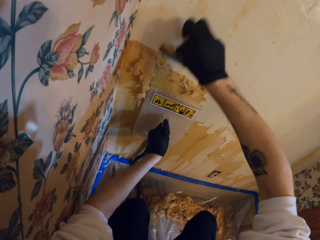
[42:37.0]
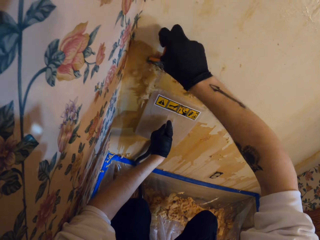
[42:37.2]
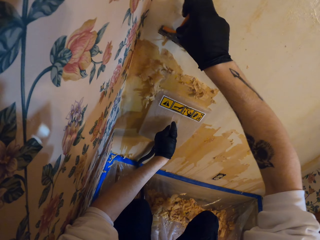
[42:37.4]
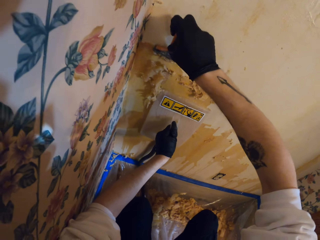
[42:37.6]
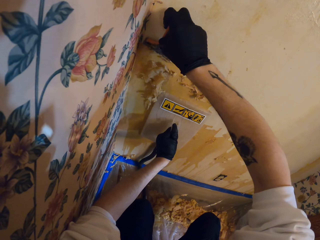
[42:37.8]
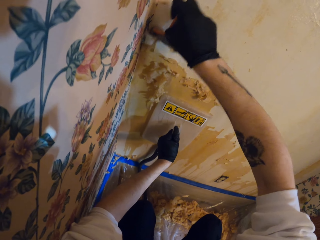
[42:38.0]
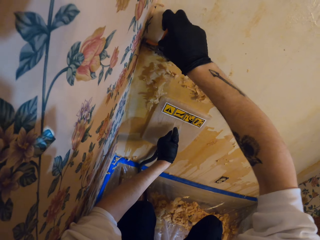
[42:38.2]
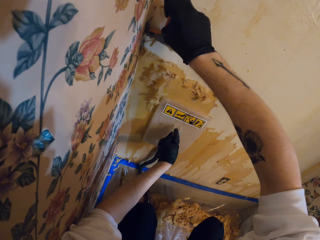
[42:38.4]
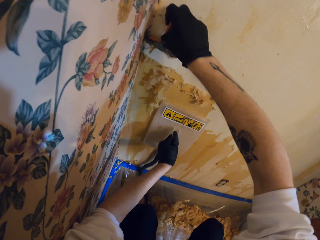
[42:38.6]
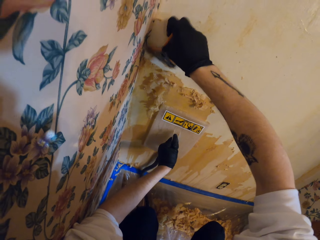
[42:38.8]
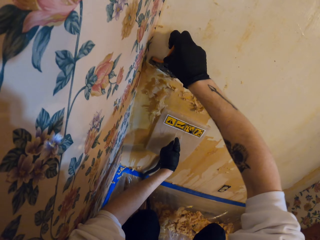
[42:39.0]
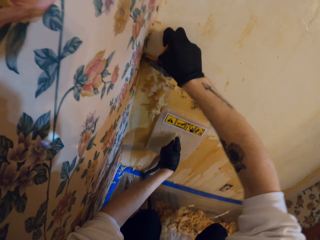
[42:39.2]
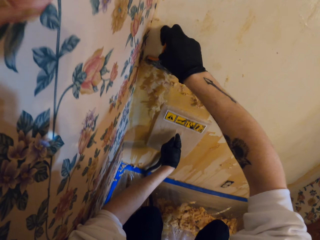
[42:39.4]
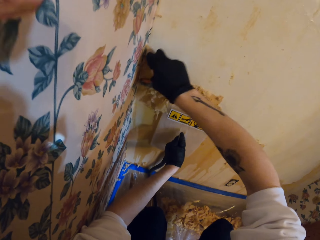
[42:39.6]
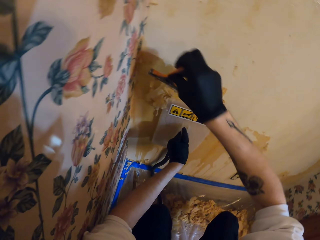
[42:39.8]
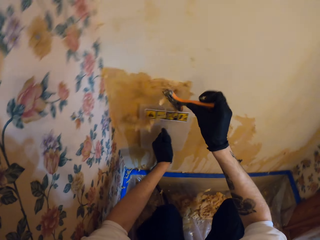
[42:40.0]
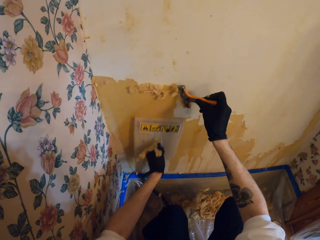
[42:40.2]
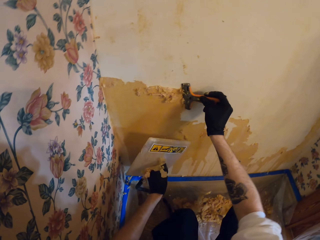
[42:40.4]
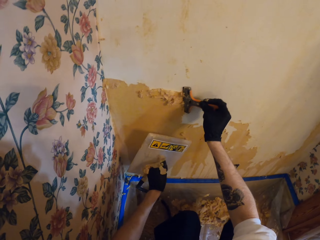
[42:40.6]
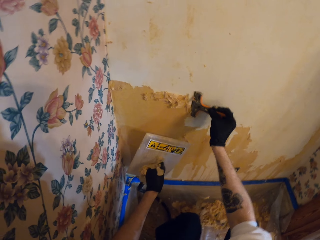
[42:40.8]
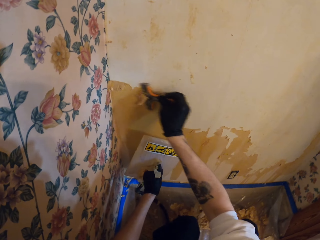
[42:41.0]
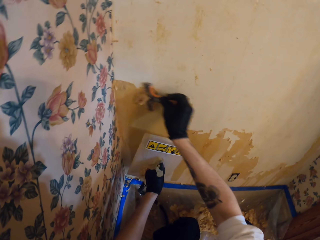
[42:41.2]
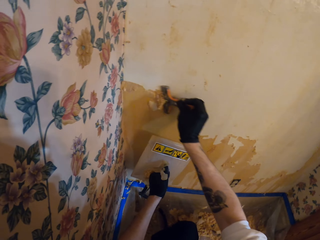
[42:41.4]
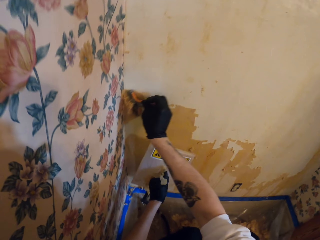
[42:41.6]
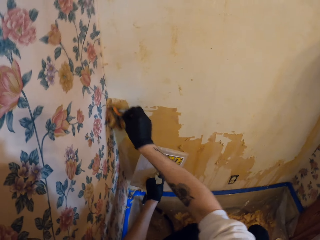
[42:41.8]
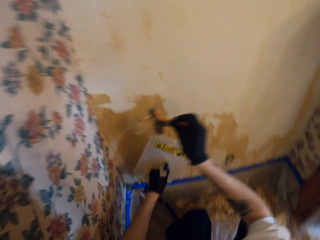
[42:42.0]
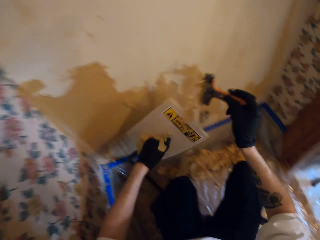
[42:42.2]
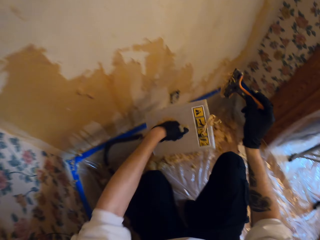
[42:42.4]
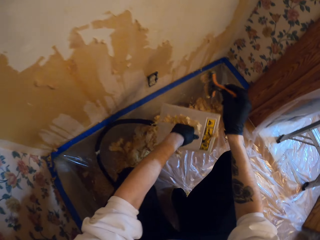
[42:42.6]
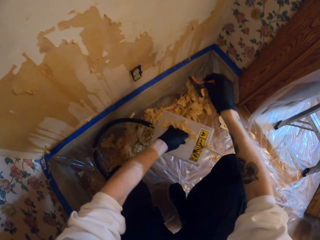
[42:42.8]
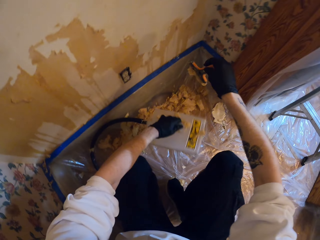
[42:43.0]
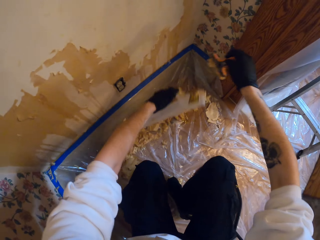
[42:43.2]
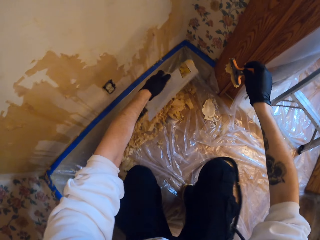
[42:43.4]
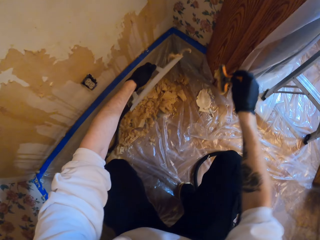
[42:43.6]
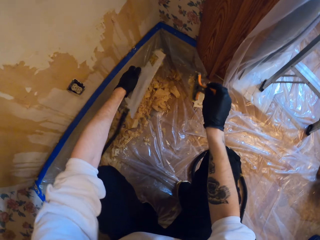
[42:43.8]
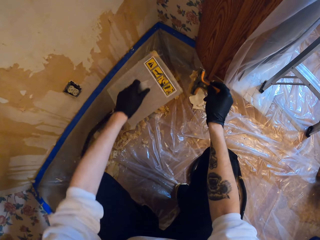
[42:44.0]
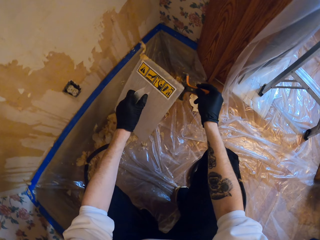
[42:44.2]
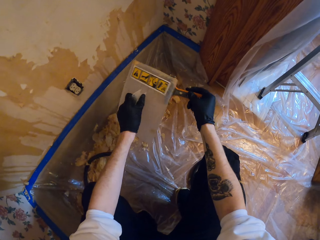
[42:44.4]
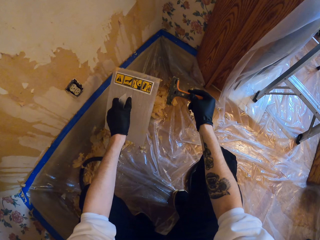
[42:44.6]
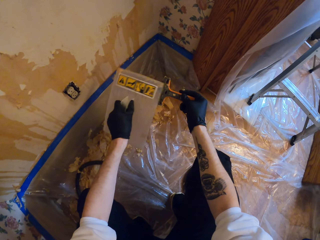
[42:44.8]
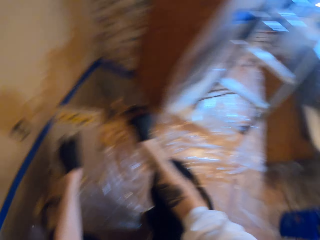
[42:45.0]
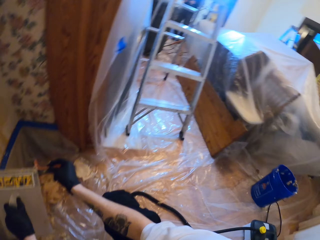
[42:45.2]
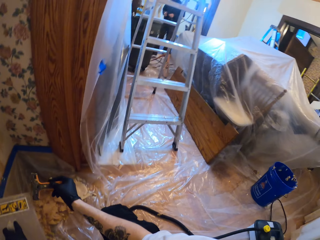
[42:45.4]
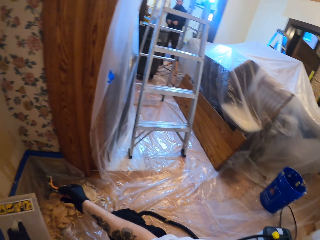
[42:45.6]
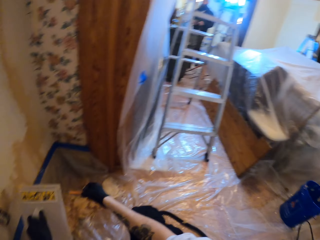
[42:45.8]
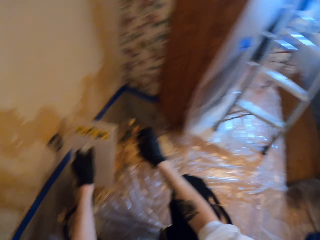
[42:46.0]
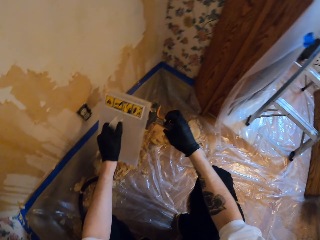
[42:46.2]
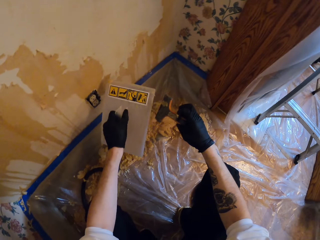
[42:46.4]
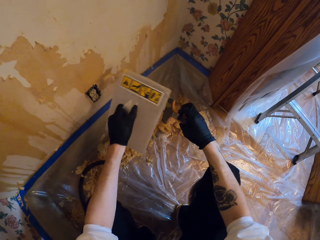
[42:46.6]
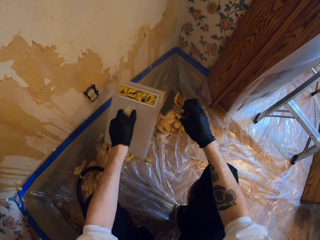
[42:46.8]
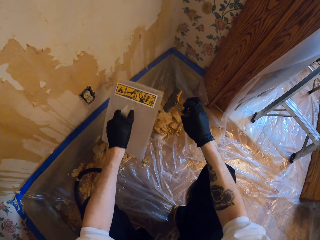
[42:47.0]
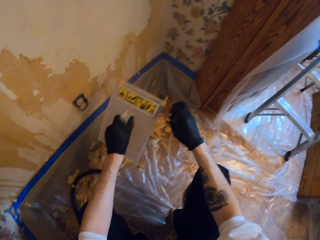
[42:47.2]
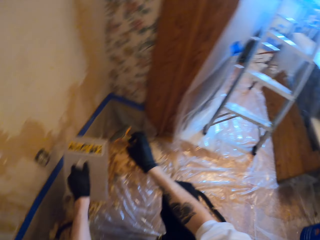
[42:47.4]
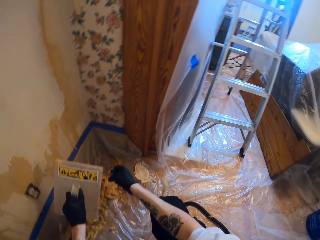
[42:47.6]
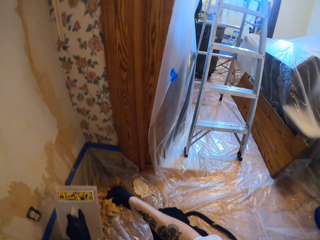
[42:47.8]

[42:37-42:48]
The camera wearer lifts a wallpaper steamer plate. They adjust the legs. They wipe a putty knife. They remove wallpaper from the scraper. They look around.

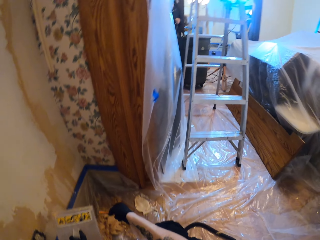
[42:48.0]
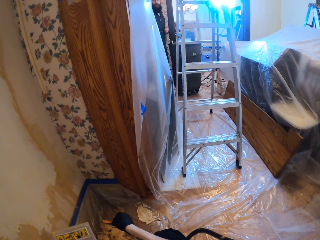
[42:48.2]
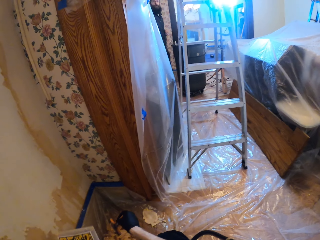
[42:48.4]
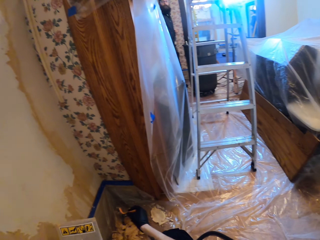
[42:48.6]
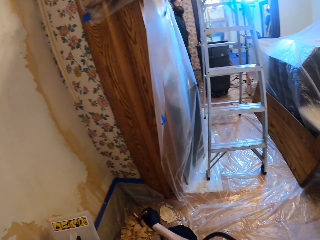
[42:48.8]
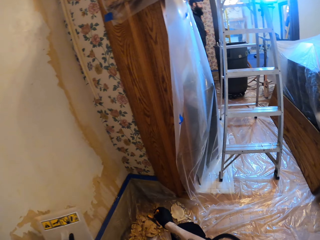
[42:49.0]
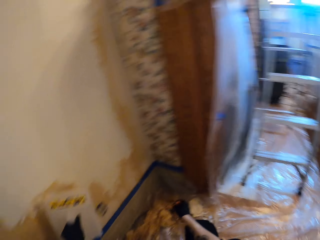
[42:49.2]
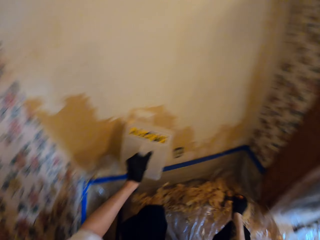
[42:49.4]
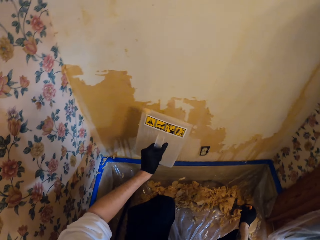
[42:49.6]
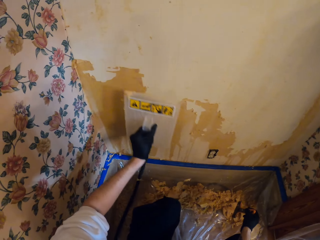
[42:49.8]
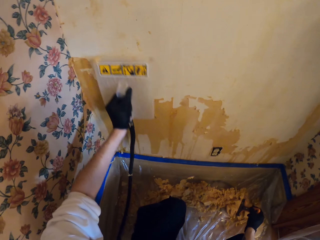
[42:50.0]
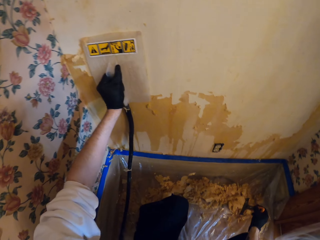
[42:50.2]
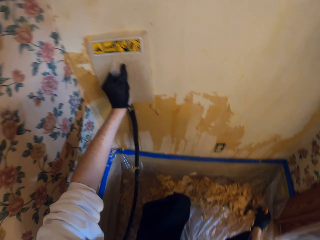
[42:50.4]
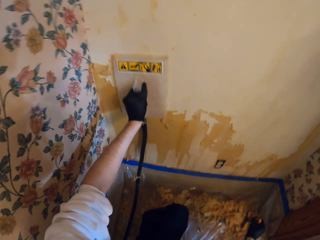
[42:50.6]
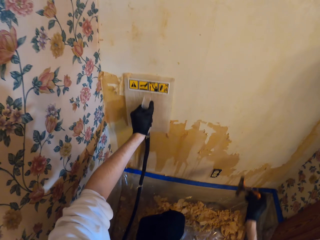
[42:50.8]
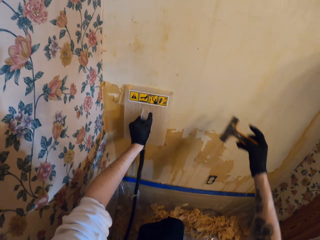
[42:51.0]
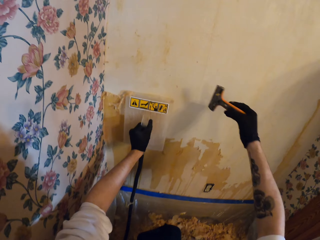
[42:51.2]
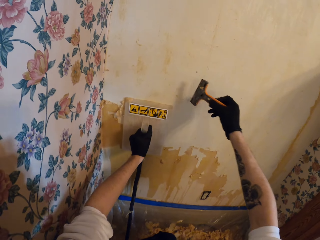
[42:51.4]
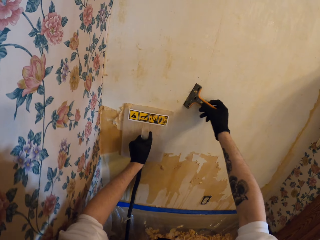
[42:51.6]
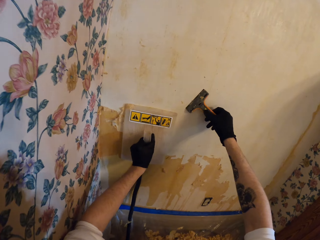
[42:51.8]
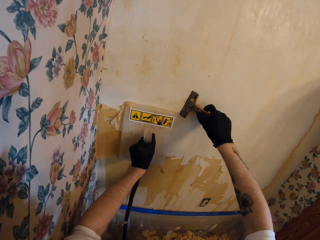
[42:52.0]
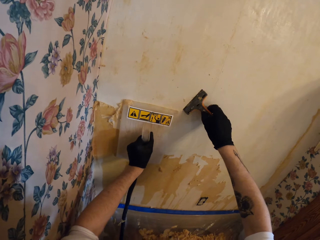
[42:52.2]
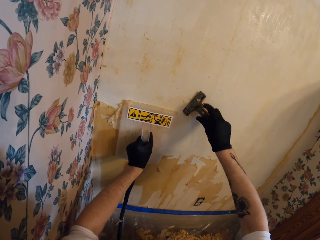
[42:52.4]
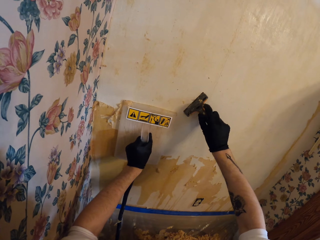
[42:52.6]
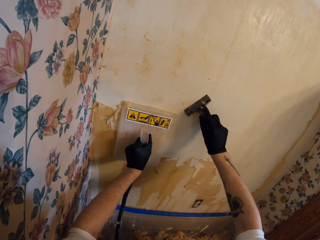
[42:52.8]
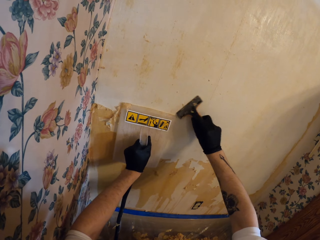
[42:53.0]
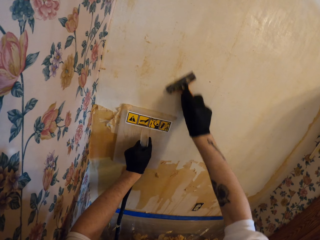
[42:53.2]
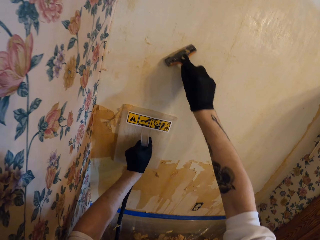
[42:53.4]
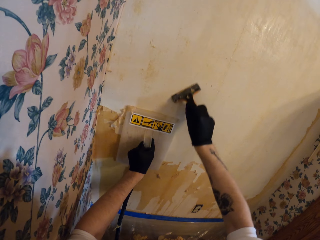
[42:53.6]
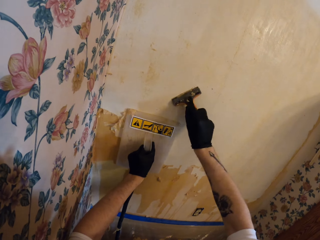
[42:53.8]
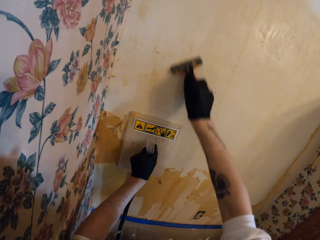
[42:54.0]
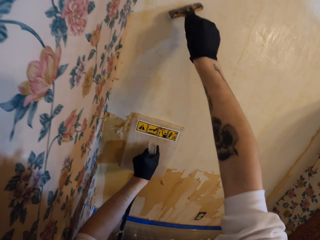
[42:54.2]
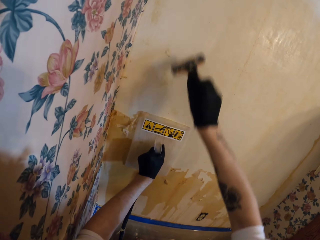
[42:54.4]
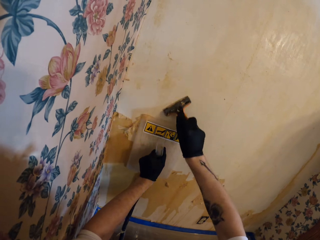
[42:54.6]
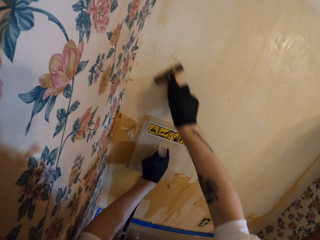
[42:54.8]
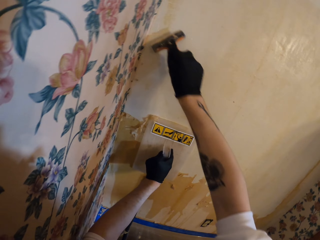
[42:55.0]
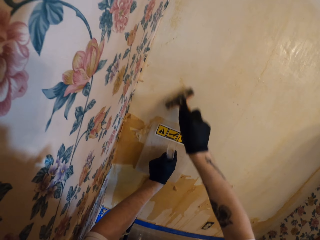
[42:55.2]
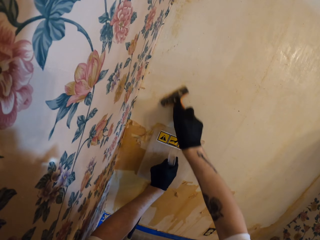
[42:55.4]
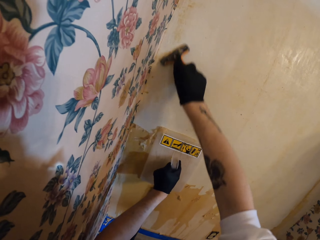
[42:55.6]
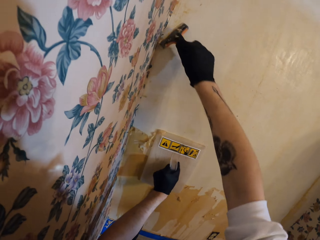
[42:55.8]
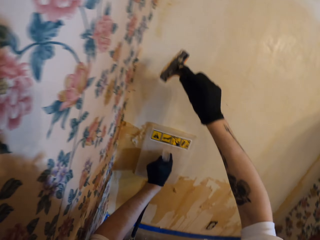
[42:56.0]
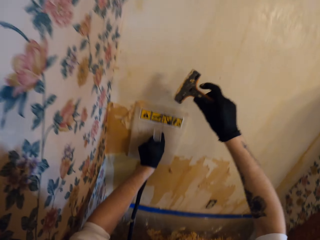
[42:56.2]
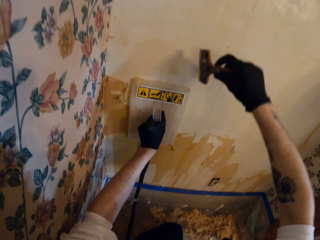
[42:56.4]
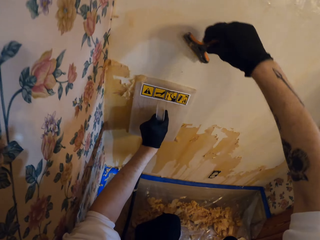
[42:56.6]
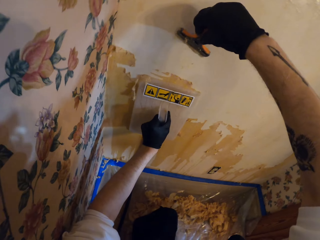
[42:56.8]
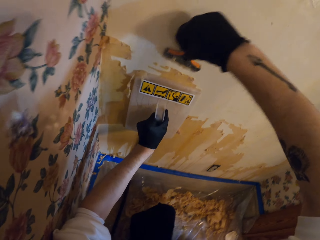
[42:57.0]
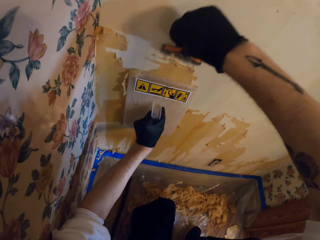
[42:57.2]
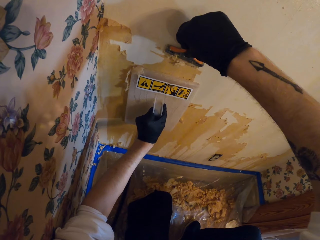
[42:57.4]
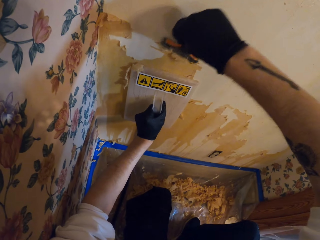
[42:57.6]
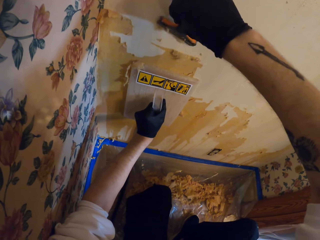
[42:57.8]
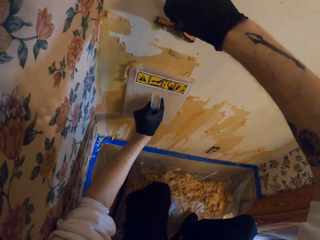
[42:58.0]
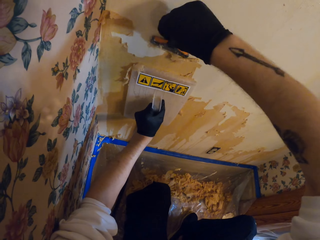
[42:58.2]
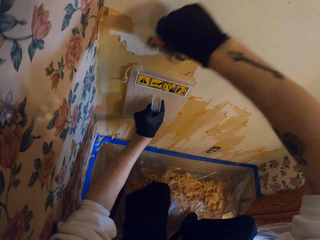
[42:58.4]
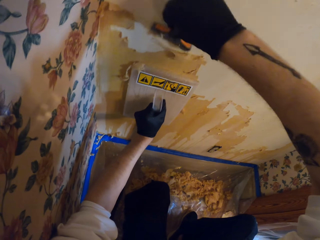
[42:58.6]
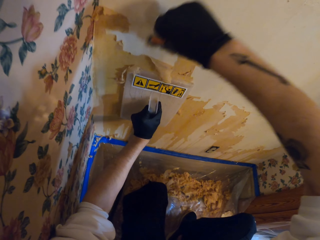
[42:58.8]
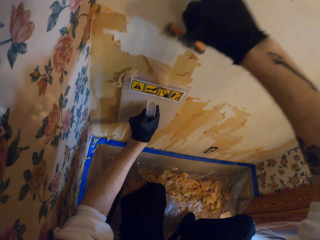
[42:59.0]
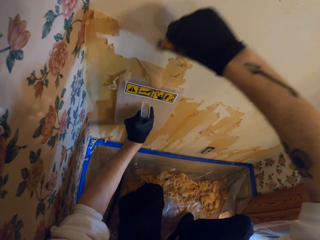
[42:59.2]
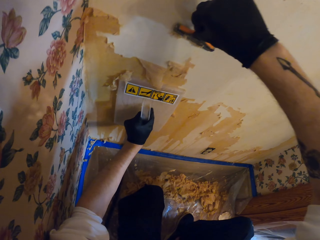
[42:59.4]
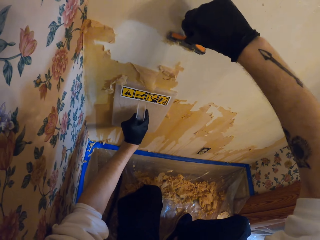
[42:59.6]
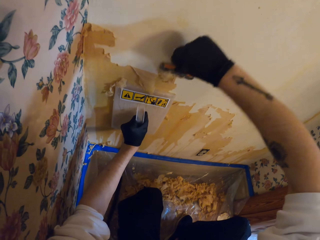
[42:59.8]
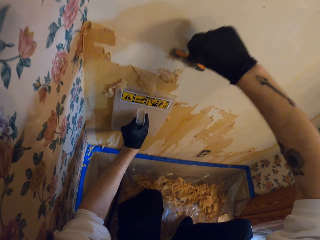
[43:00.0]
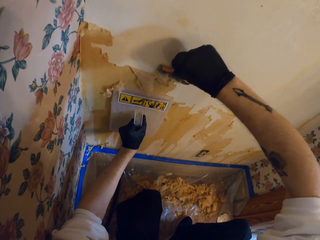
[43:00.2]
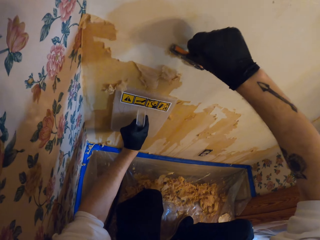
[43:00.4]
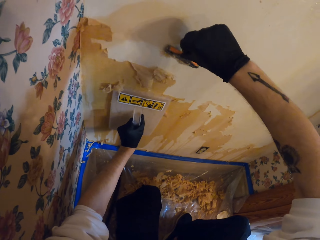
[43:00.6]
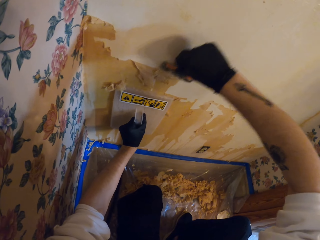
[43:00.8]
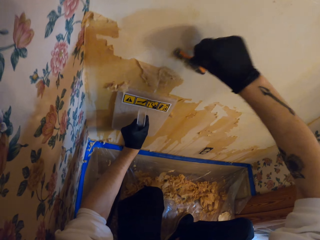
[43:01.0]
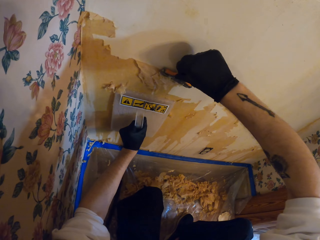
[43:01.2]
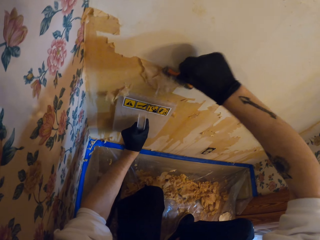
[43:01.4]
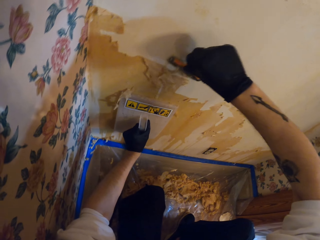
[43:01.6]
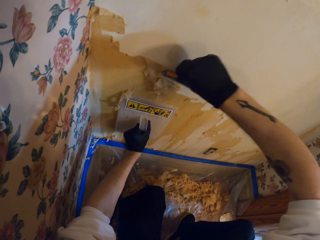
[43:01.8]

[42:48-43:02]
The camera wearer looks around. They place a wallpaper steamer plate on a wall. They steam the wallpaper with the wallpaper remover. They remove the wallpaper with the scraper. They adjust a putty knife in the hand. They scrape the wallpaper. They slide the wallpaper steamer plate on the wall.
